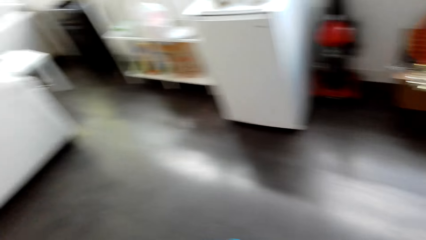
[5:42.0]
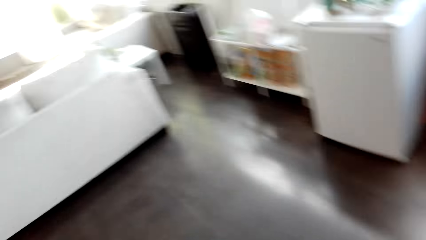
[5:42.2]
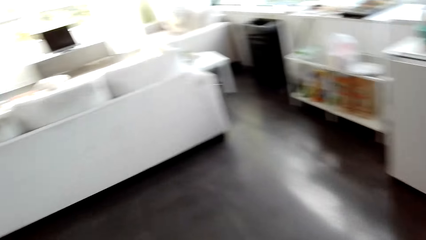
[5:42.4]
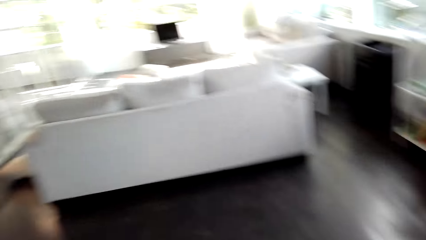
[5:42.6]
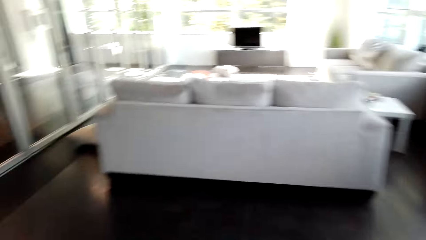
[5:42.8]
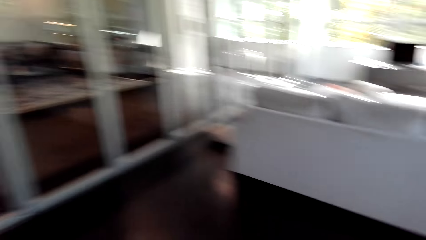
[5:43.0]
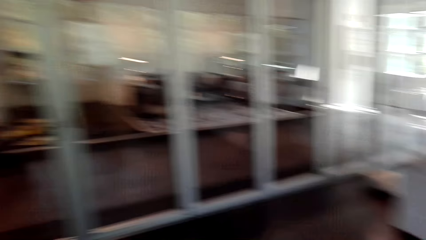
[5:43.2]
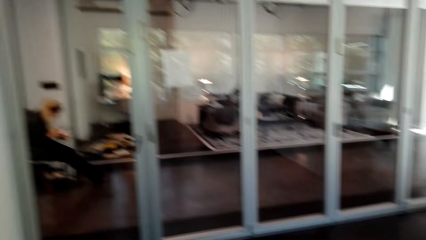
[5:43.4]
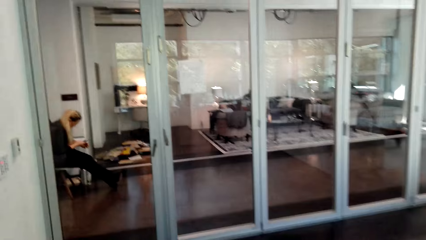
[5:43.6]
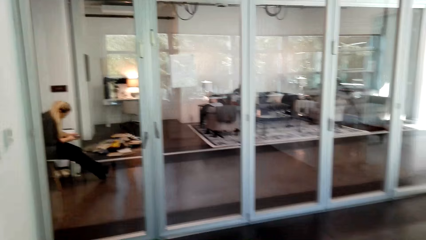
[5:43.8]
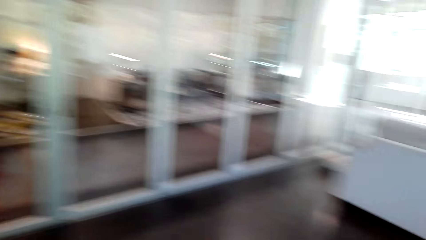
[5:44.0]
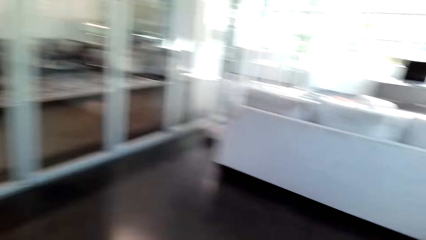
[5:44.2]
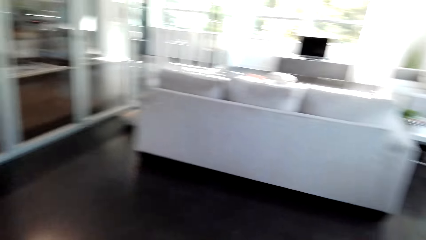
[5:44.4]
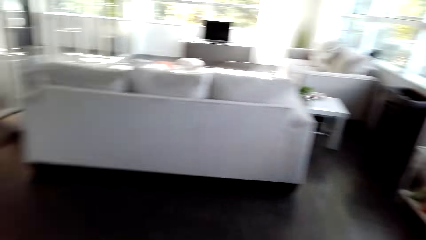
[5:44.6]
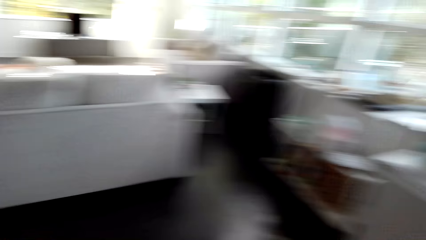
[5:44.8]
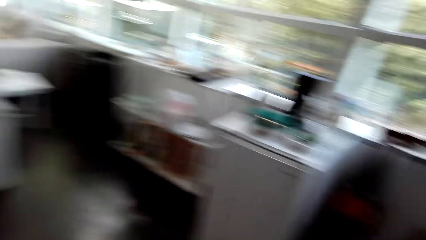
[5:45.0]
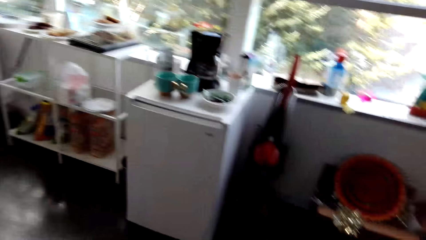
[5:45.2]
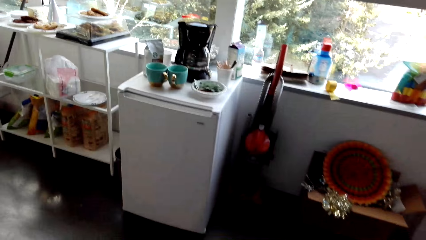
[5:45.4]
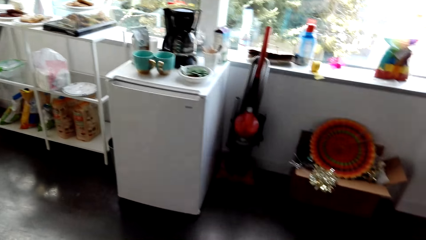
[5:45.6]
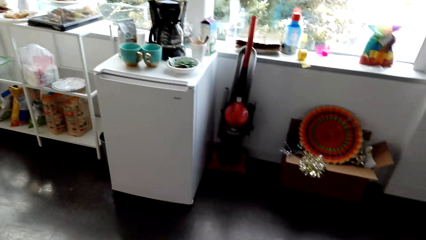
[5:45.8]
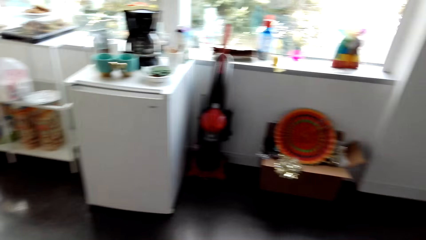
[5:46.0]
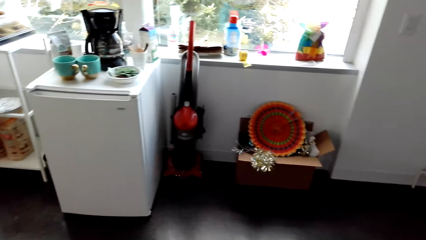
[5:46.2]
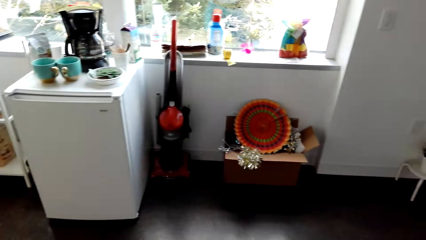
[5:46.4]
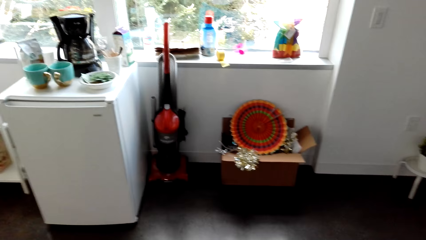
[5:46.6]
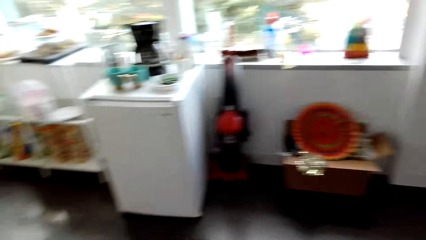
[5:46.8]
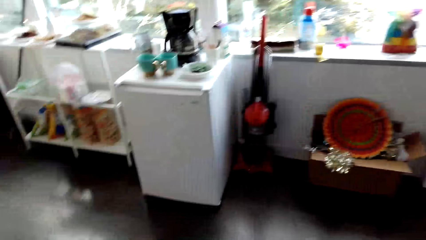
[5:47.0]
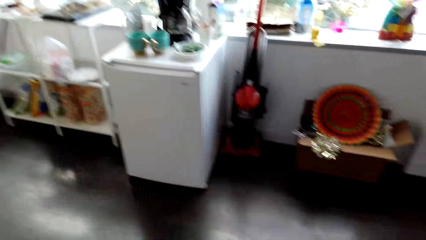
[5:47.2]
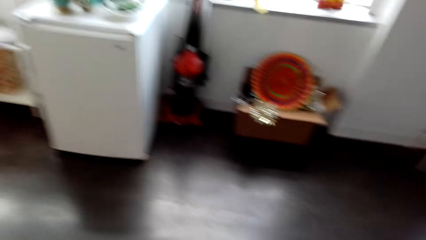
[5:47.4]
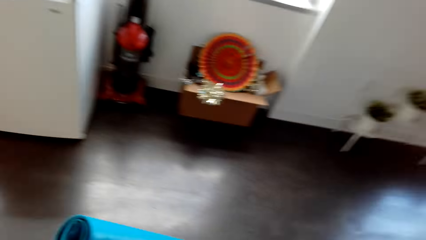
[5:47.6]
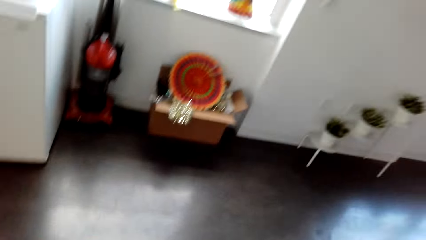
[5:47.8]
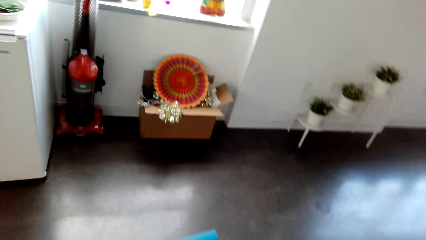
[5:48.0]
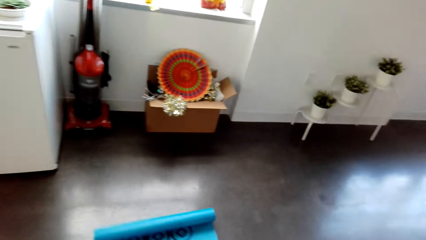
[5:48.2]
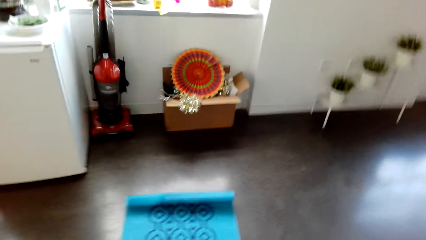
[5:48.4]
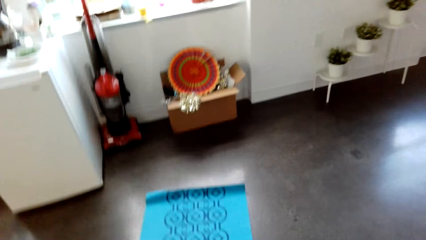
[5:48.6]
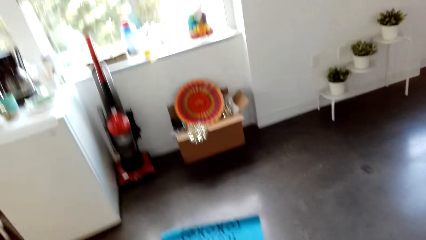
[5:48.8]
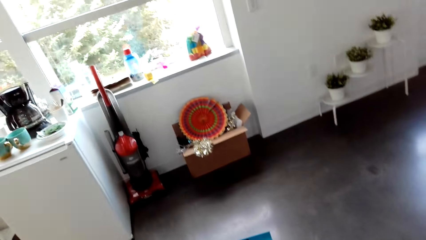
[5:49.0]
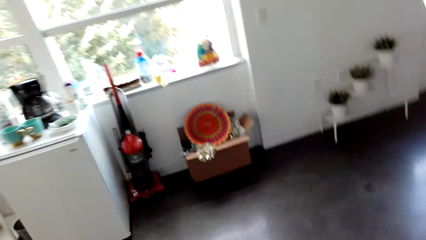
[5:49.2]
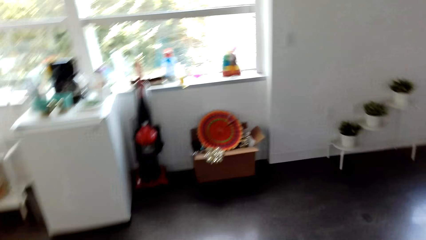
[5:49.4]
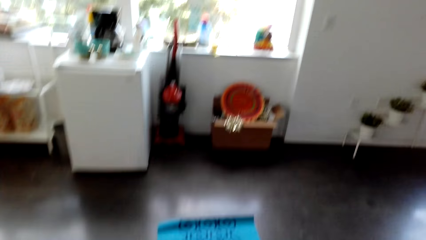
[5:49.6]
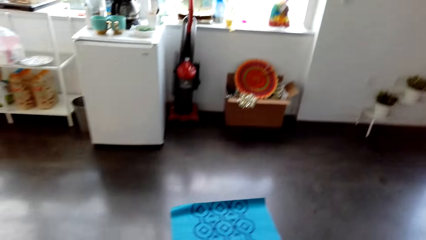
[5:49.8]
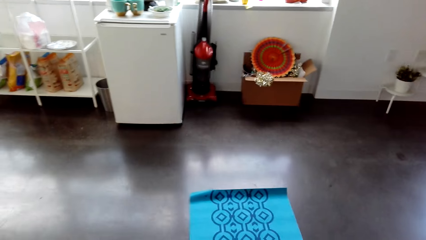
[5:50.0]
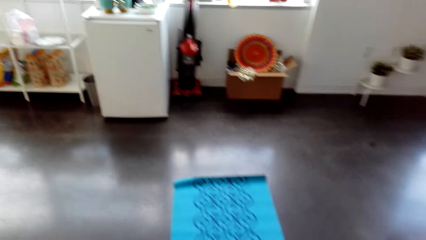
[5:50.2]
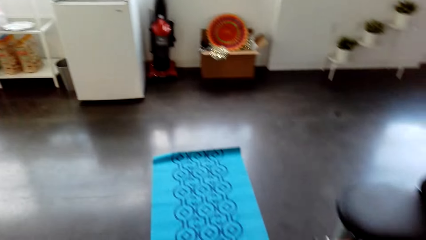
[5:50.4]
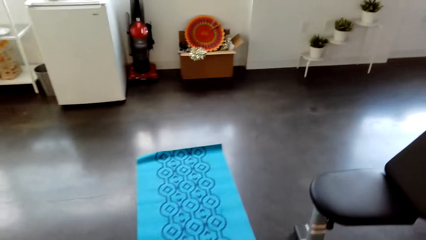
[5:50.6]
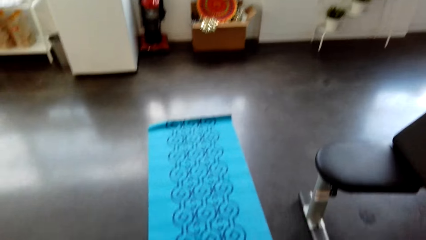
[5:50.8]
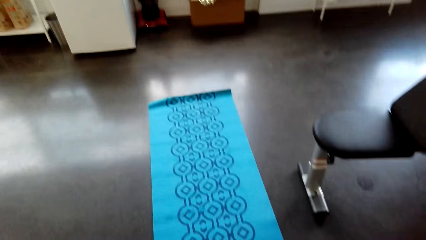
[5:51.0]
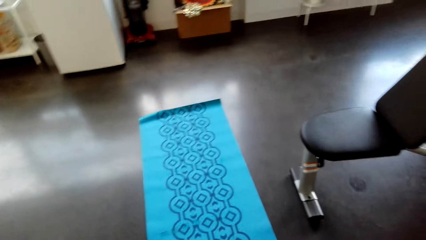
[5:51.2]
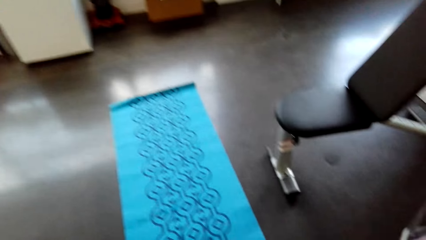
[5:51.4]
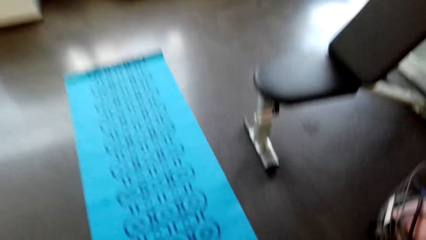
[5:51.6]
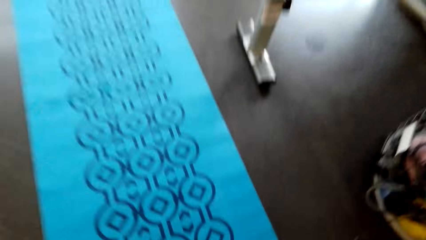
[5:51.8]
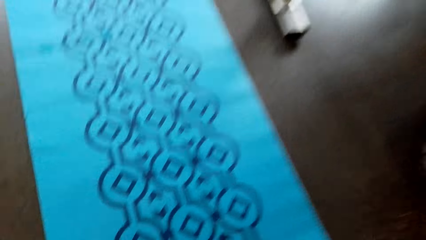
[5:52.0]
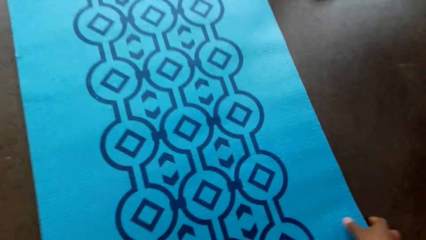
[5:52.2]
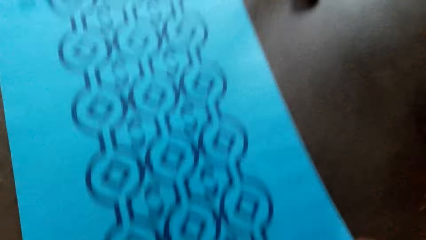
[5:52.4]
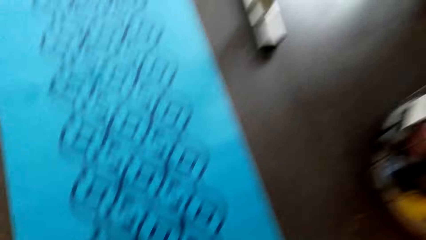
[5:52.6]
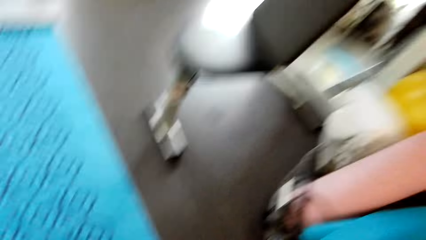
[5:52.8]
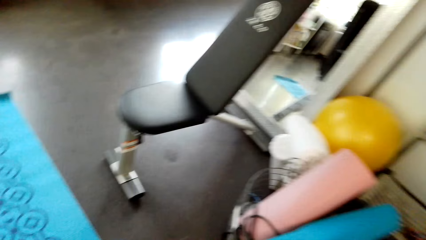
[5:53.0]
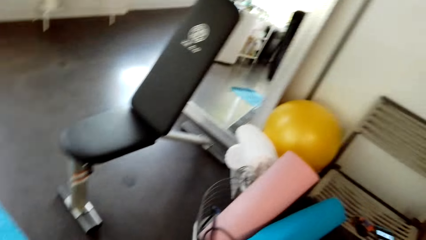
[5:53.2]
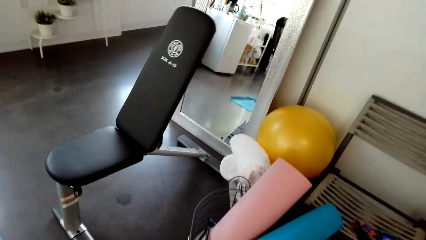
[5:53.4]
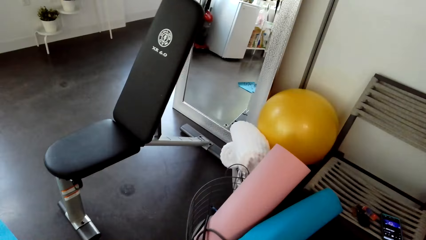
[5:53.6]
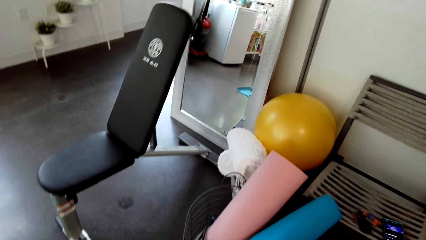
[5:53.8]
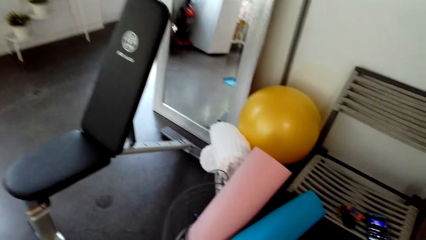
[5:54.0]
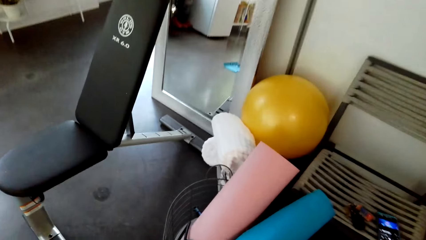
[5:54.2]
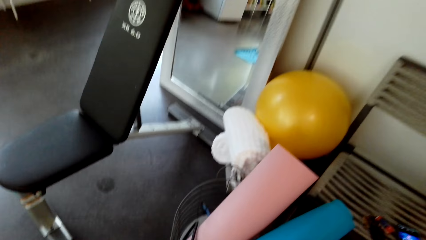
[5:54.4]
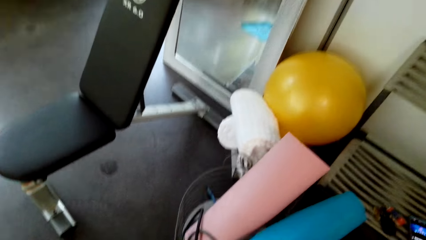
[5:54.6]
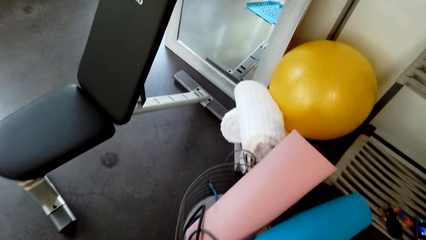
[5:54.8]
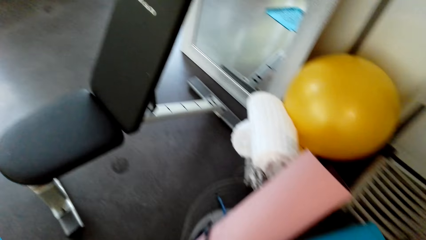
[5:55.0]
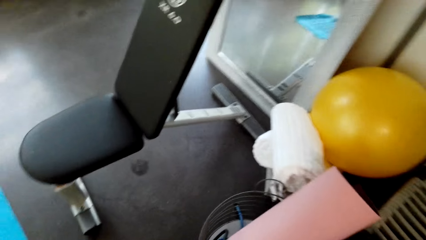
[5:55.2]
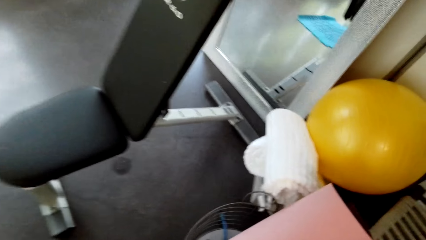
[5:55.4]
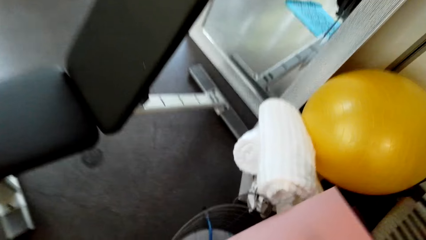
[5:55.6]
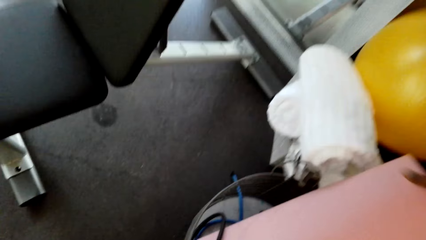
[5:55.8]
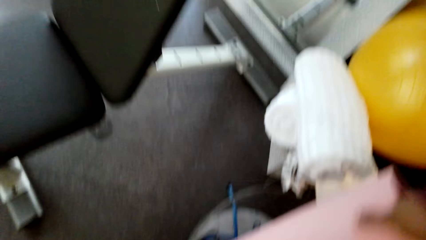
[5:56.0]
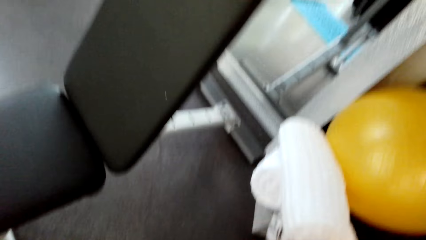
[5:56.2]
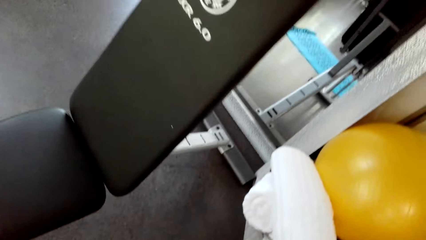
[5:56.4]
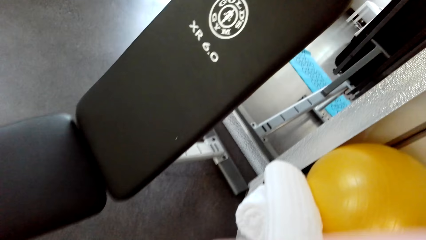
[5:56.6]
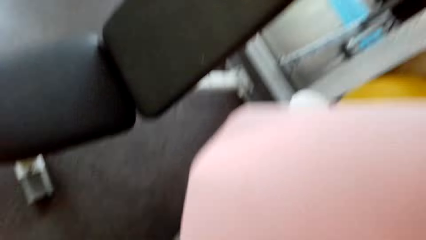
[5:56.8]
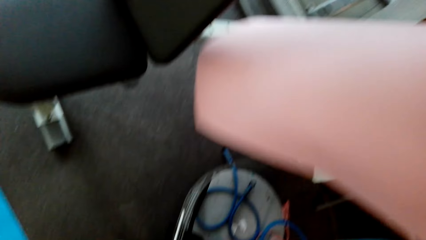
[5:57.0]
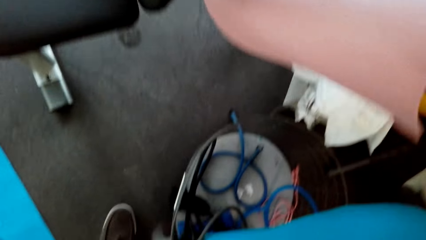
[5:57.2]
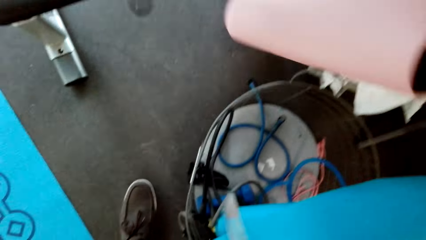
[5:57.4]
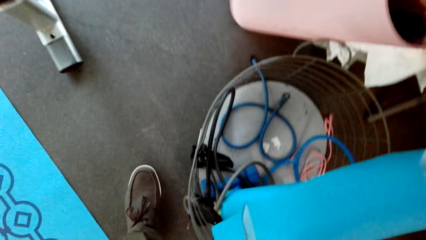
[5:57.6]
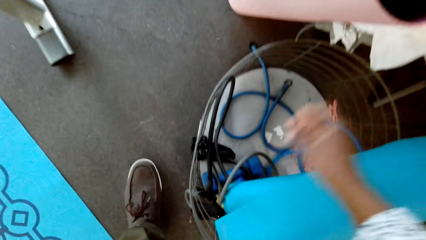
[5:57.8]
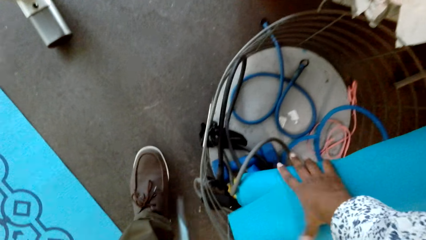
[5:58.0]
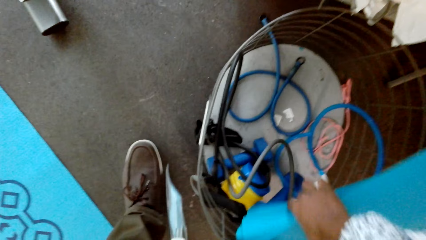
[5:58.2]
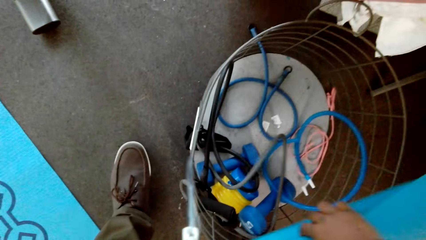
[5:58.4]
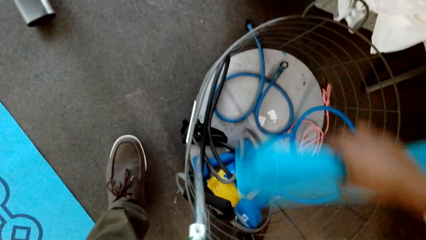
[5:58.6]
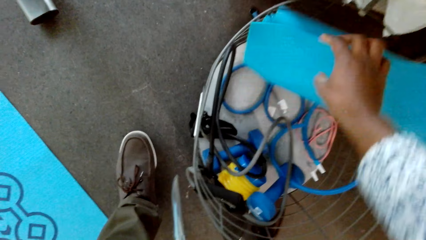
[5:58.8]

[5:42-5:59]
The camera wearer walks around. They spread the mat. They pull the mat. They remove the mat.
